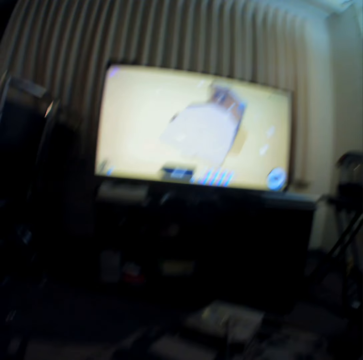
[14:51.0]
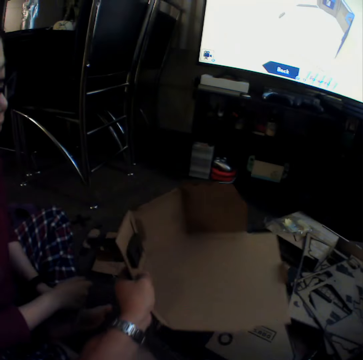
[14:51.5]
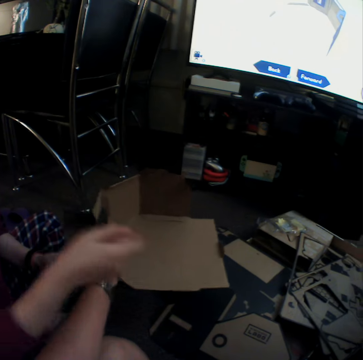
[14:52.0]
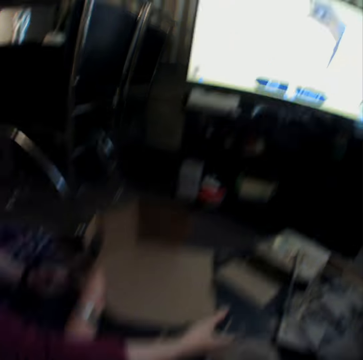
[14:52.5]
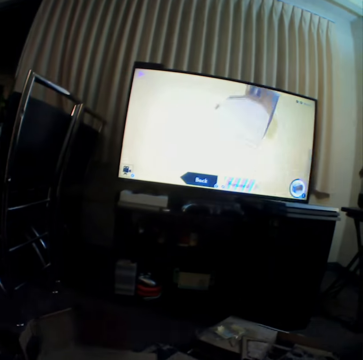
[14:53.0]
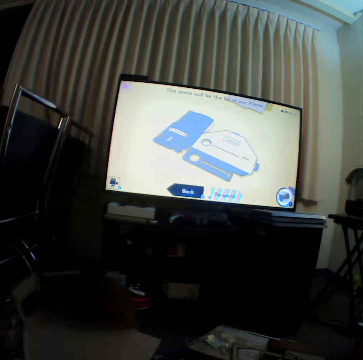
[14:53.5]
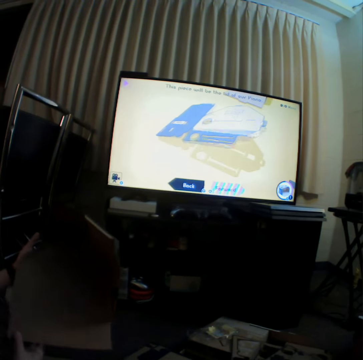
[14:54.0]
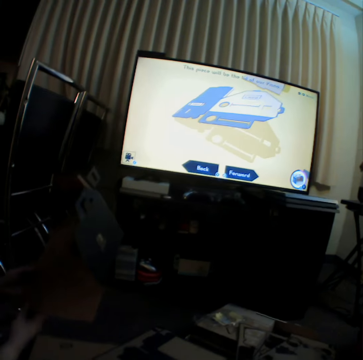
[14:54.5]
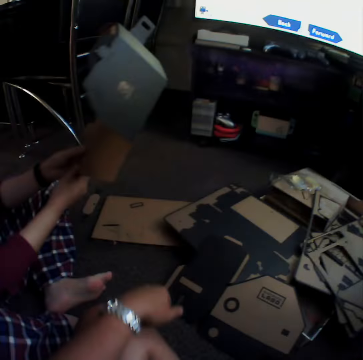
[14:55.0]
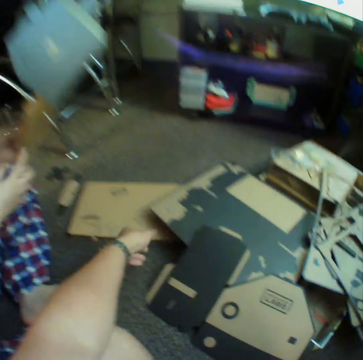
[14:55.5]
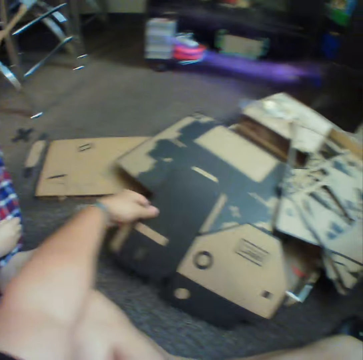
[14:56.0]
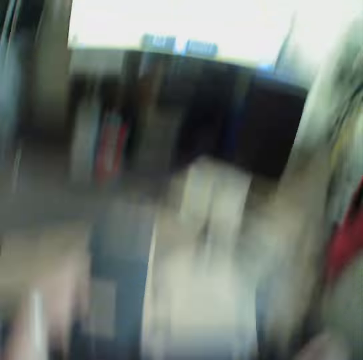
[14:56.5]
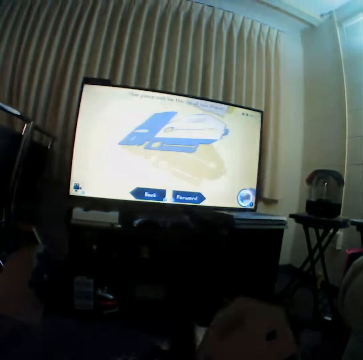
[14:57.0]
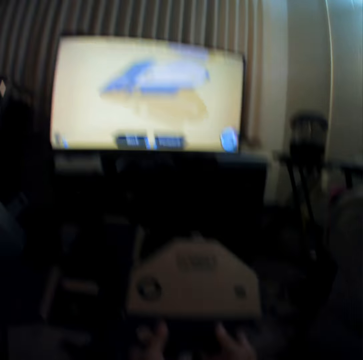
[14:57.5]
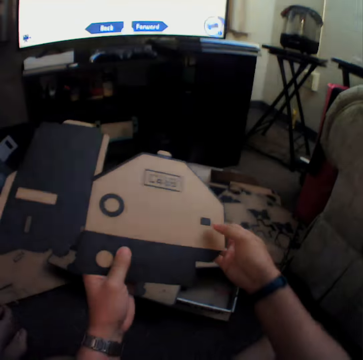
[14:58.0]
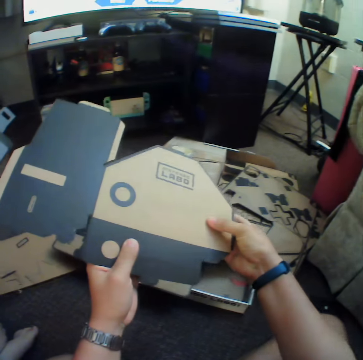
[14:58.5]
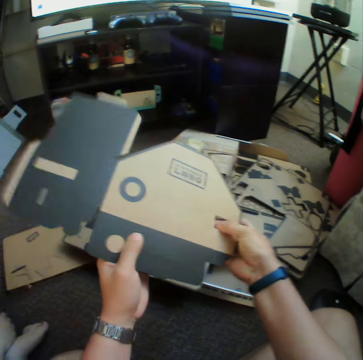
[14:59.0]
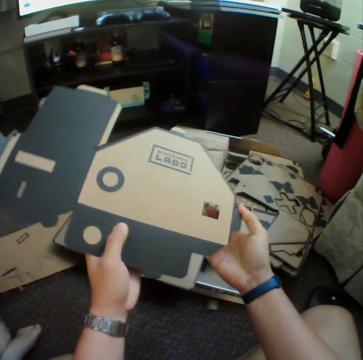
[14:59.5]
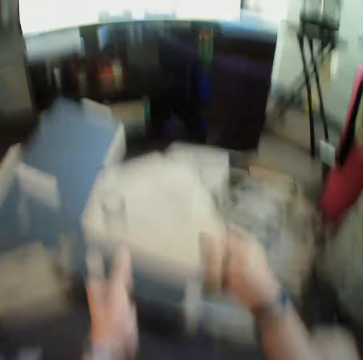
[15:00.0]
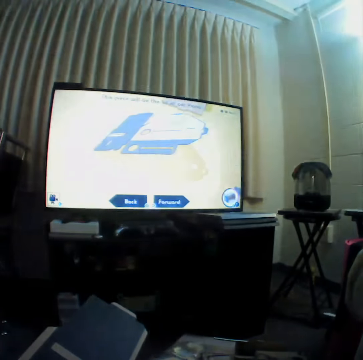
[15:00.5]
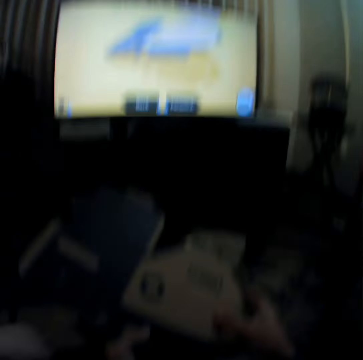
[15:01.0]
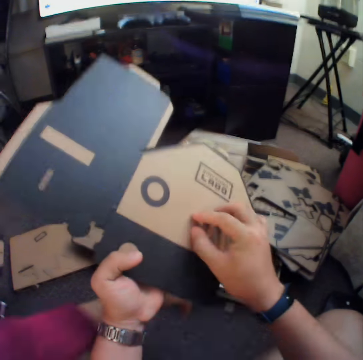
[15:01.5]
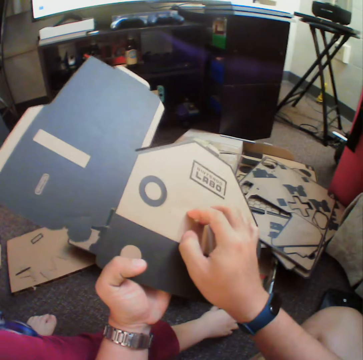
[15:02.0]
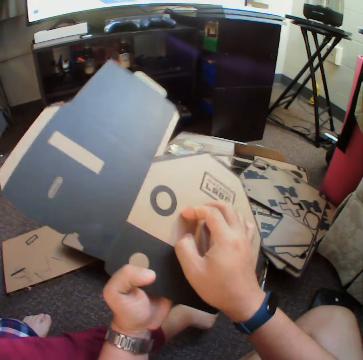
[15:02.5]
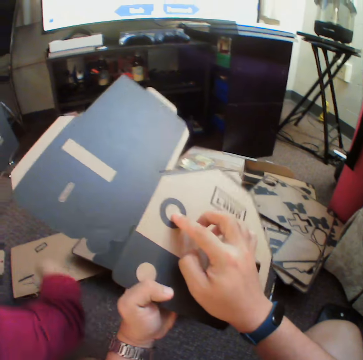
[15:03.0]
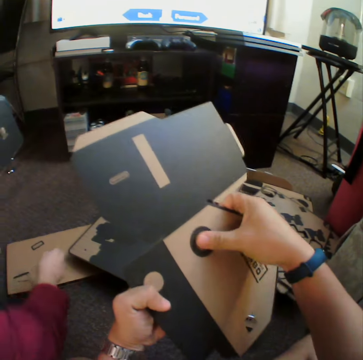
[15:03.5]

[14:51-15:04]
The camera wearer hands a girl the pieces of box. They look at the television. They pick a piece of box on the floor. They poke through the piece of box. They press craft material. They look at the television. The girl picks a piece of craft material on the floor.

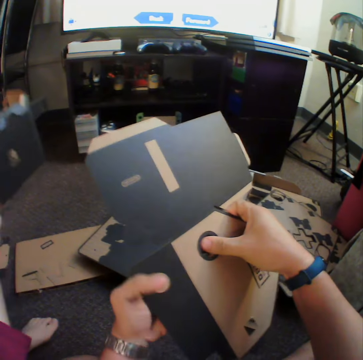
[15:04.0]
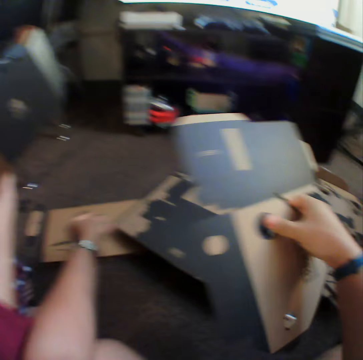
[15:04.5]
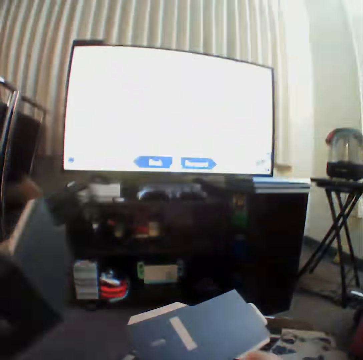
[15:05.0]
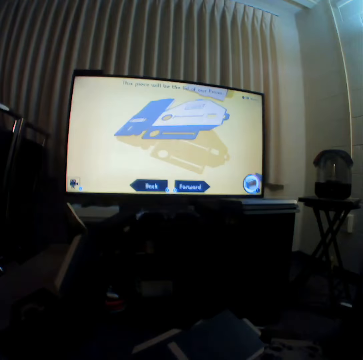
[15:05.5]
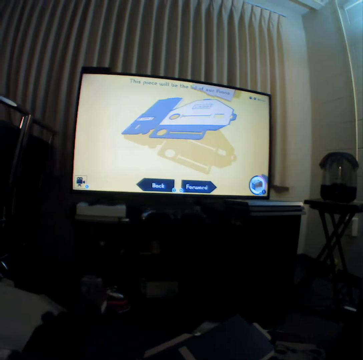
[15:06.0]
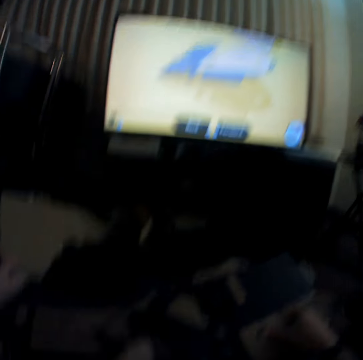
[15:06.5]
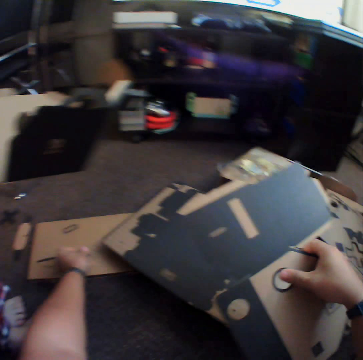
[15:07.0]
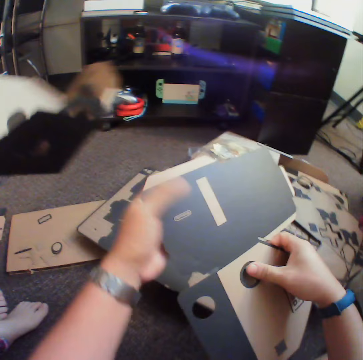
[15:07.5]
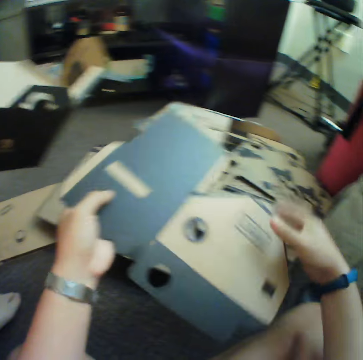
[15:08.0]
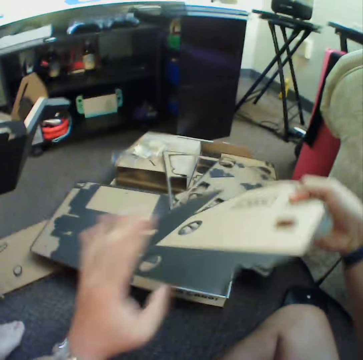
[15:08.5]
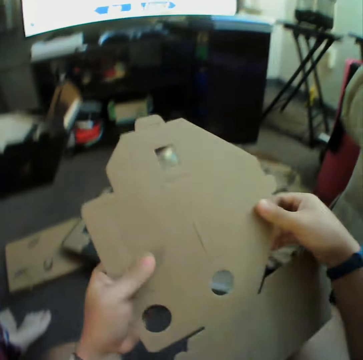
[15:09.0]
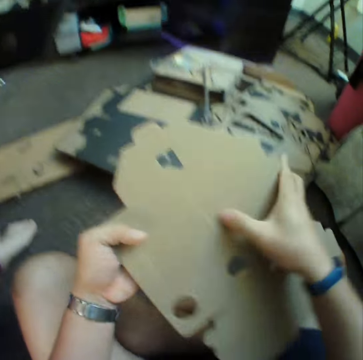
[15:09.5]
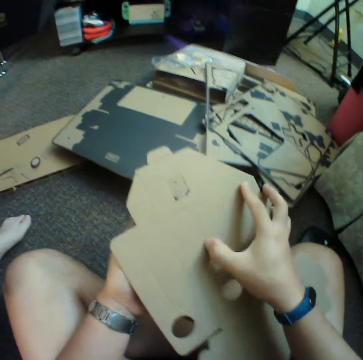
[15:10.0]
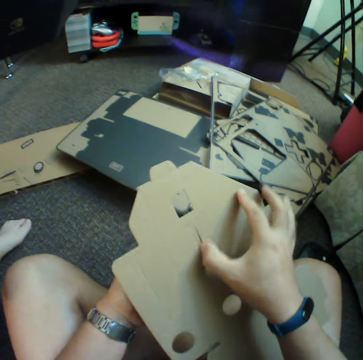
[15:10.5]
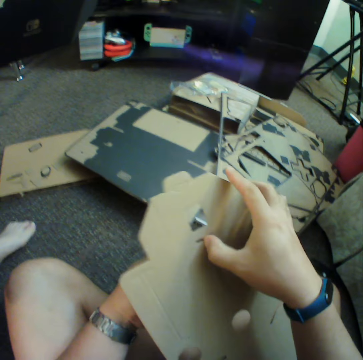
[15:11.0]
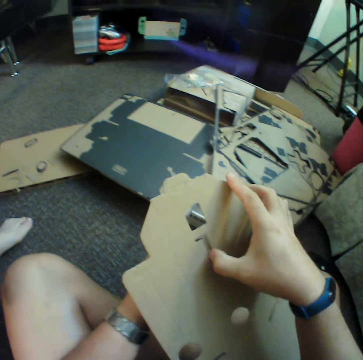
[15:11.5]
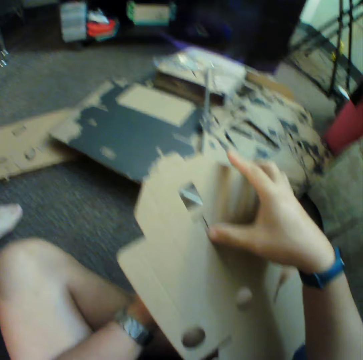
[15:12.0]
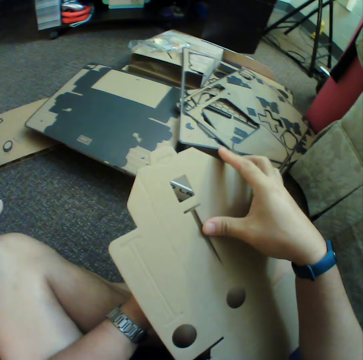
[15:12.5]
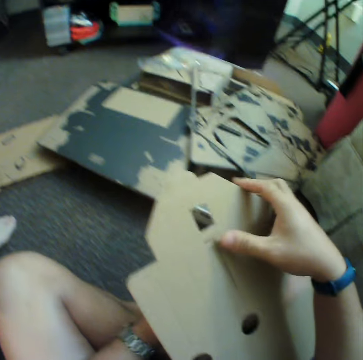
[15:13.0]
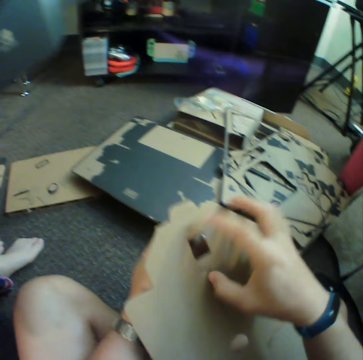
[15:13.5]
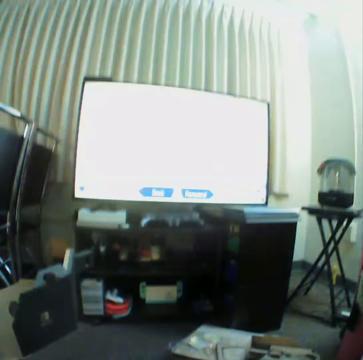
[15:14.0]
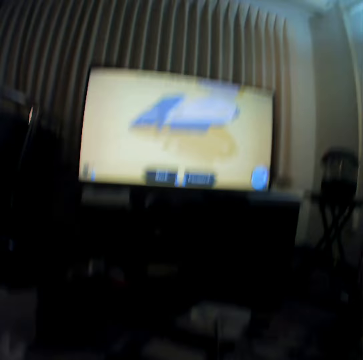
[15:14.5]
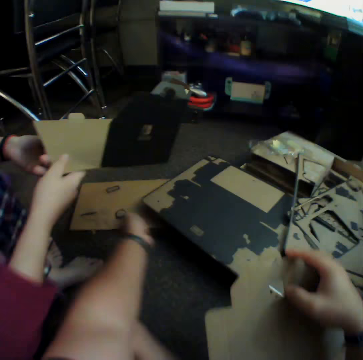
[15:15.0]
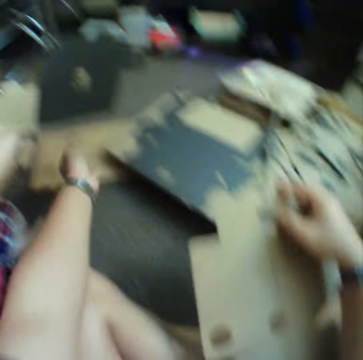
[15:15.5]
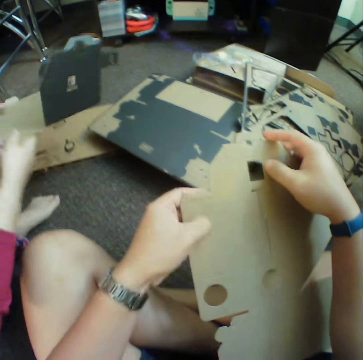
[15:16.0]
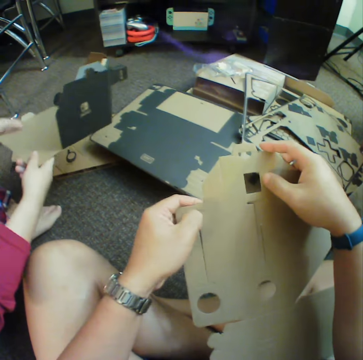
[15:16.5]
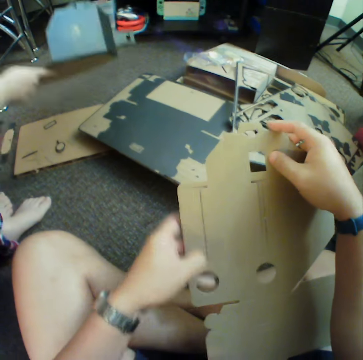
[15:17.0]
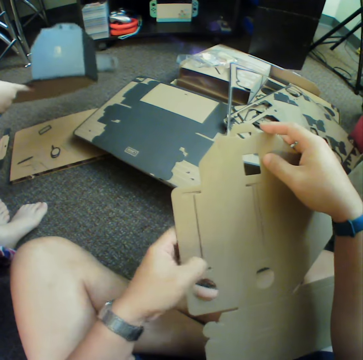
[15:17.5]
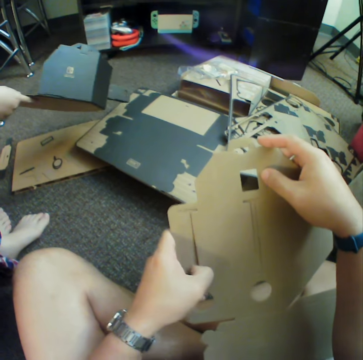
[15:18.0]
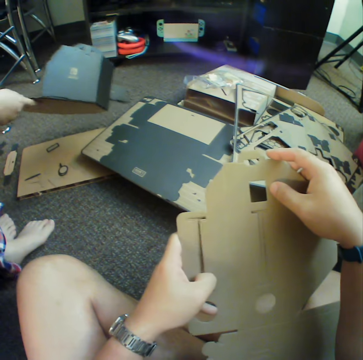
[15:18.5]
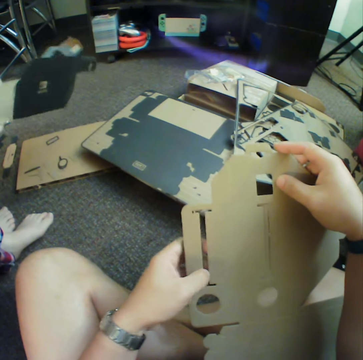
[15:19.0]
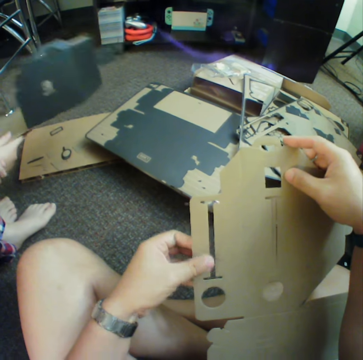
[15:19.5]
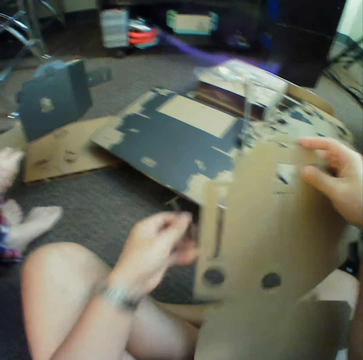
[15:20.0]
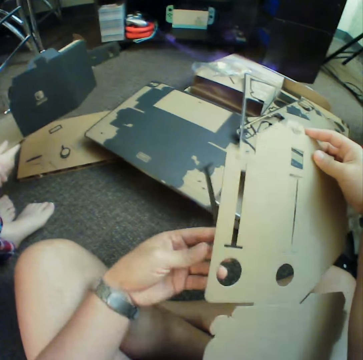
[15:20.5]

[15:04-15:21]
The camera wearer presses craft material. They put down a piece of craft material, throw a piece of box and look at the television. A woman holds a box. The camera wearer throws a piece of box. They turn around a piece of box. They poke through the piece of box. They press the craft material. They look at the television. They throw a piece of box. They put down a piece of craft material. They poke through the piece of box. They press the craft material.

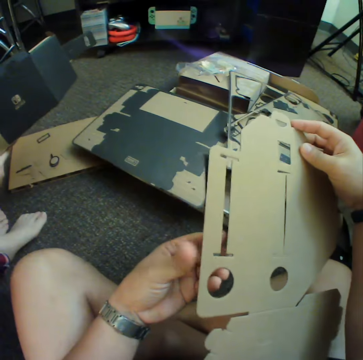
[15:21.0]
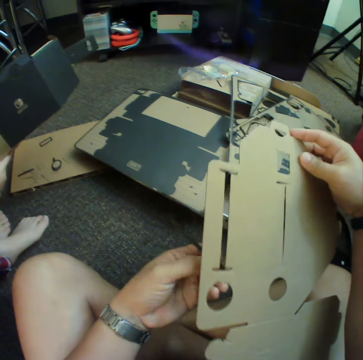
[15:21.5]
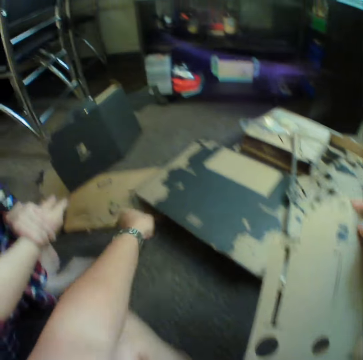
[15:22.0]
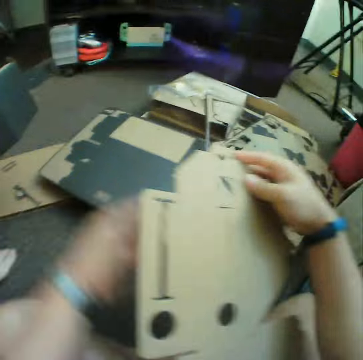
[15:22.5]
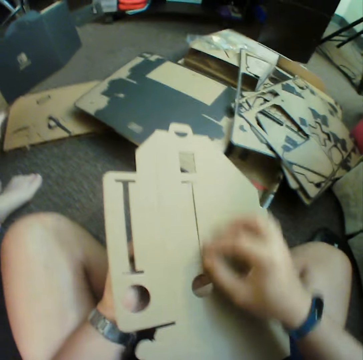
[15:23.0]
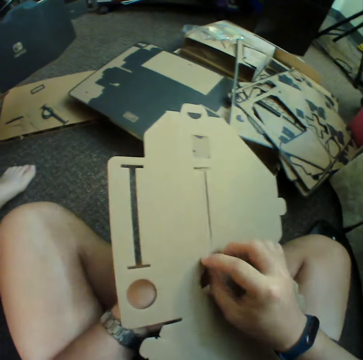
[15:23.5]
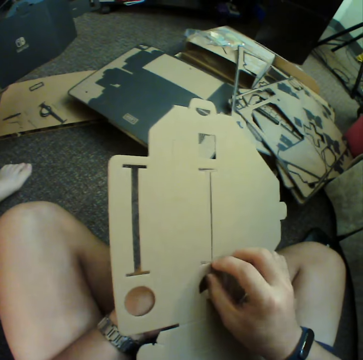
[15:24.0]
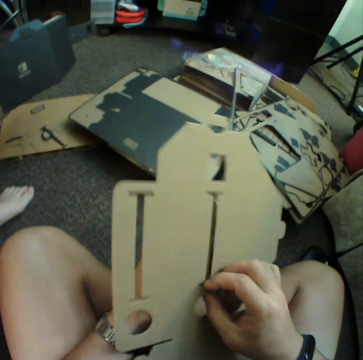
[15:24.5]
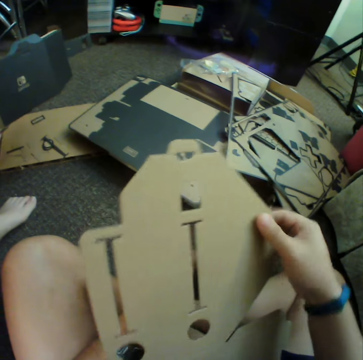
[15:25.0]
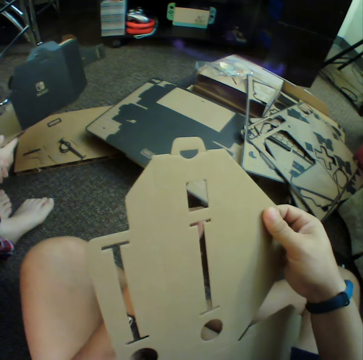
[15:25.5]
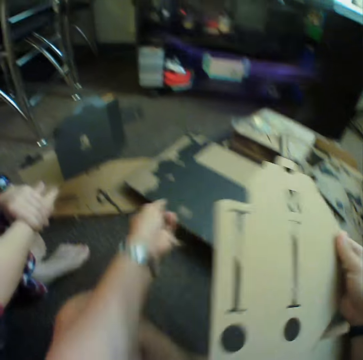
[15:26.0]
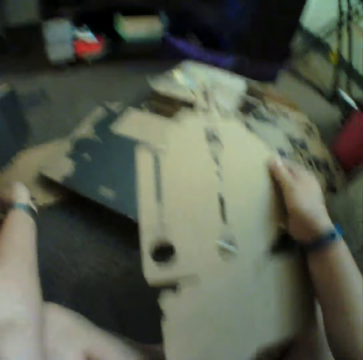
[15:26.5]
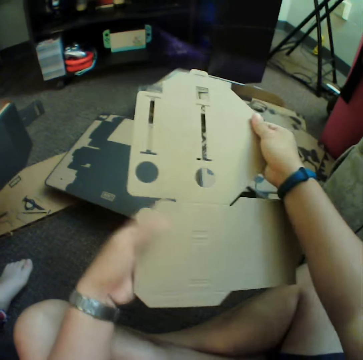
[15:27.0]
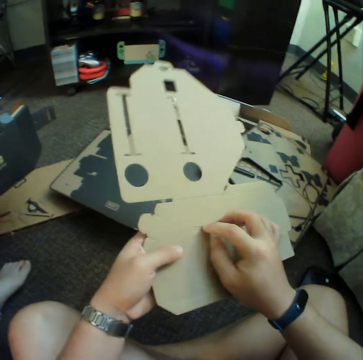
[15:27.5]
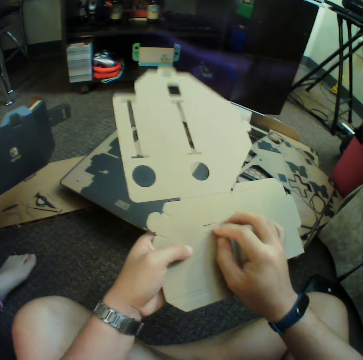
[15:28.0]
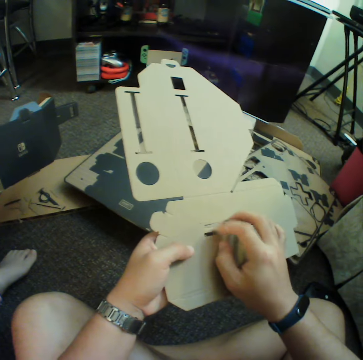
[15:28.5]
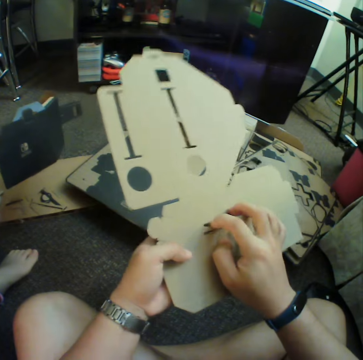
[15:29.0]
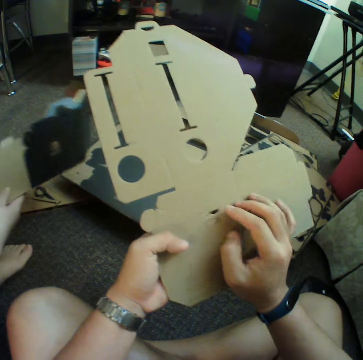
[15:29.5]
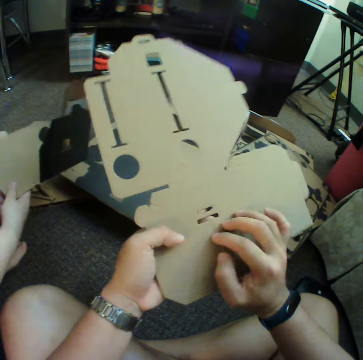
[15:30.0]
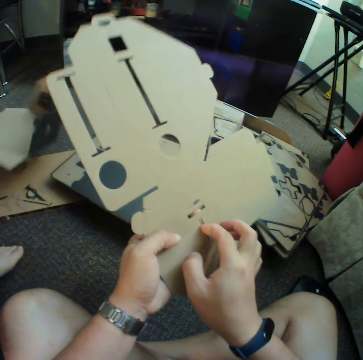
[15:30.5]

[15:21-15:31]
The camera wearer throws a piece of box. They put down a piece of craft material. They poke through the piece of box. They press the craft material. They throw a piece of box. They put down a piece of craft material. They press the craft material. They poke through the piece of box.
